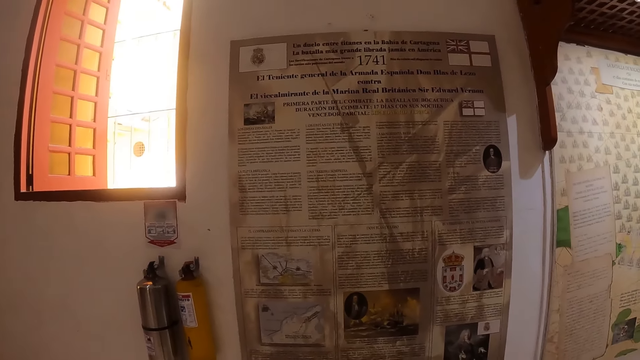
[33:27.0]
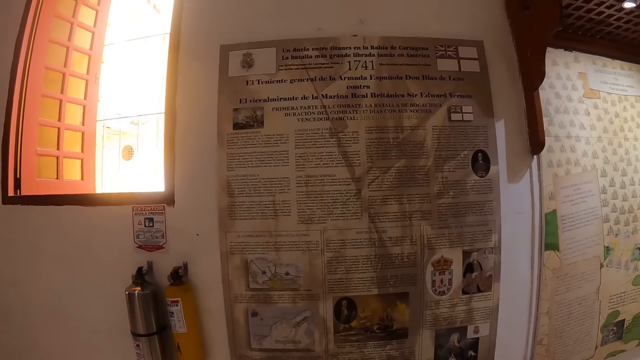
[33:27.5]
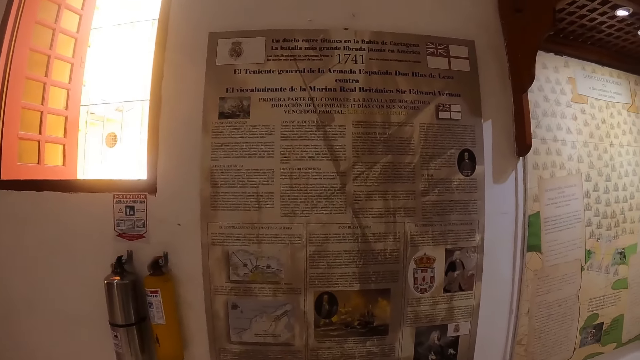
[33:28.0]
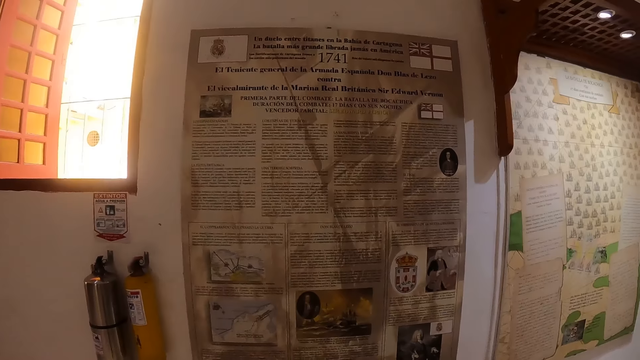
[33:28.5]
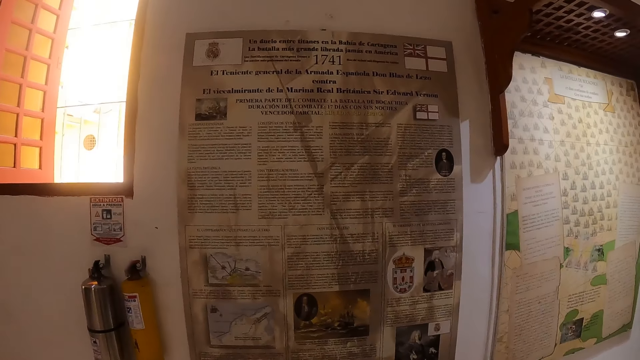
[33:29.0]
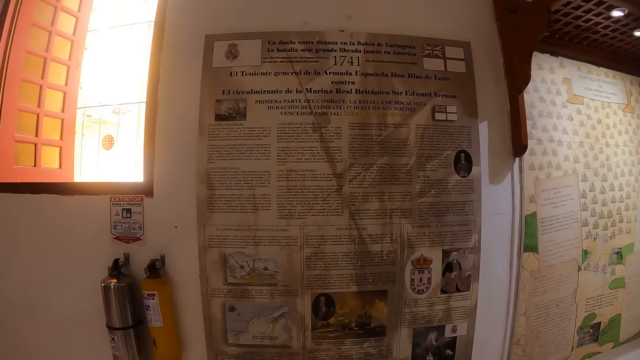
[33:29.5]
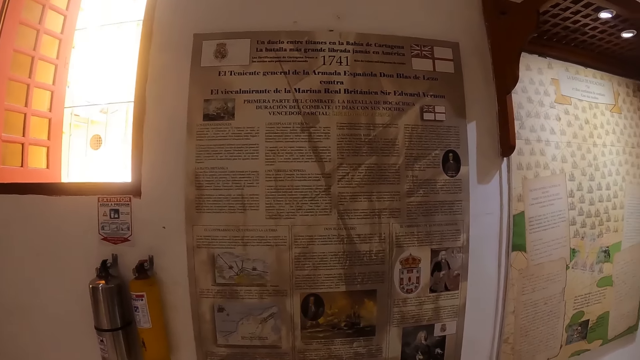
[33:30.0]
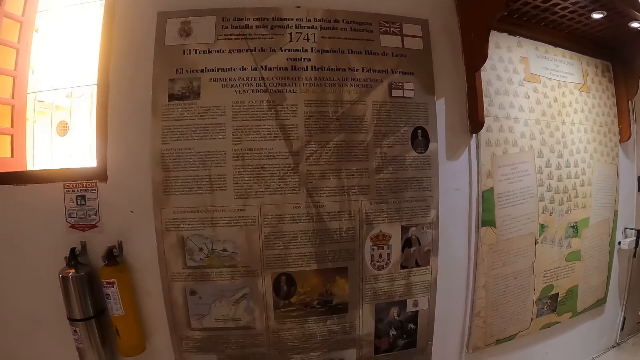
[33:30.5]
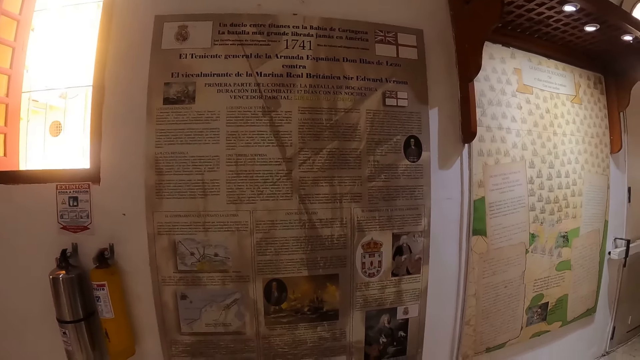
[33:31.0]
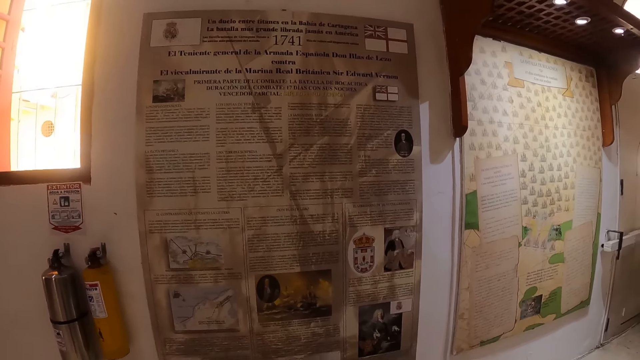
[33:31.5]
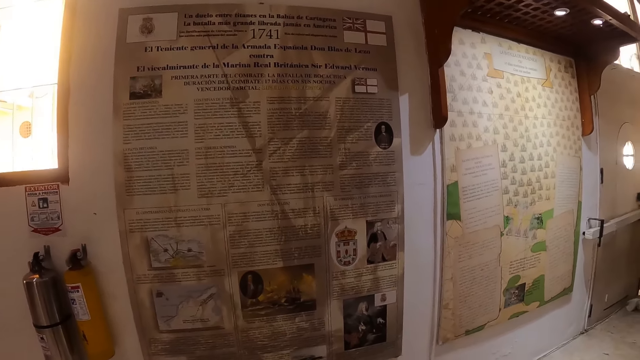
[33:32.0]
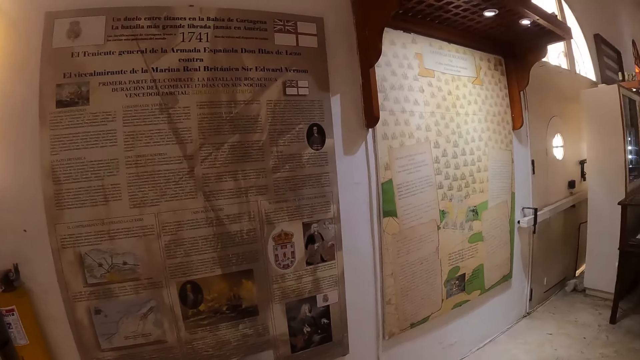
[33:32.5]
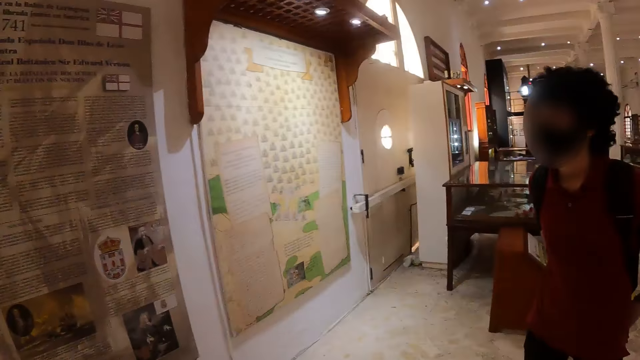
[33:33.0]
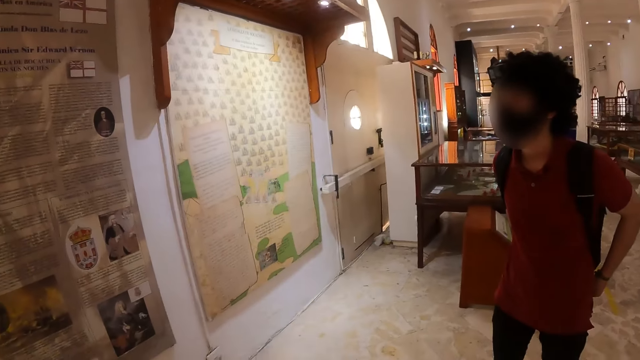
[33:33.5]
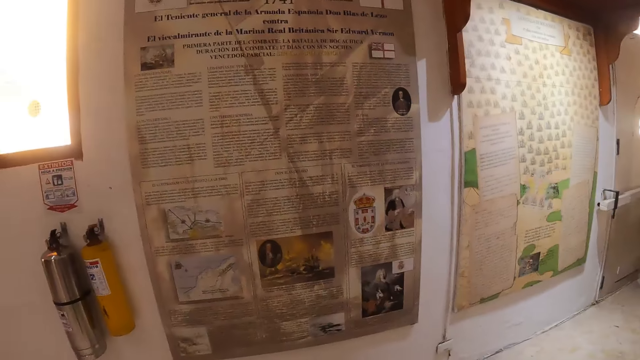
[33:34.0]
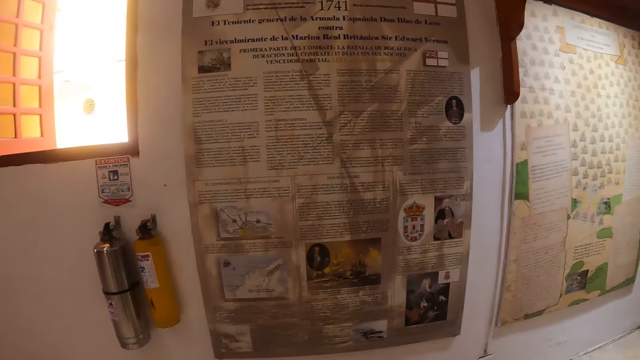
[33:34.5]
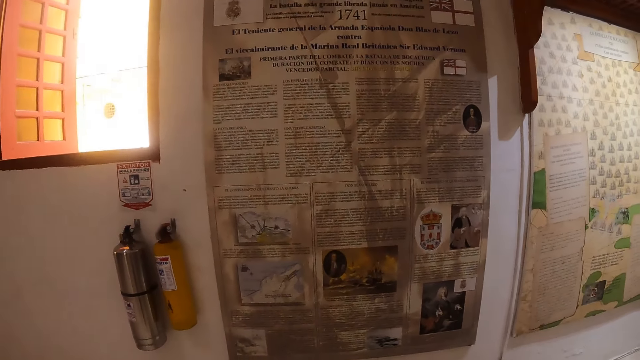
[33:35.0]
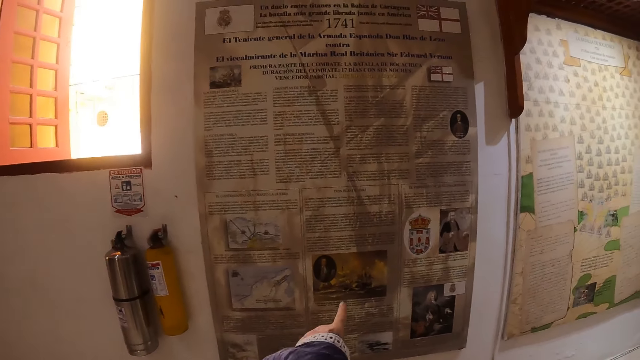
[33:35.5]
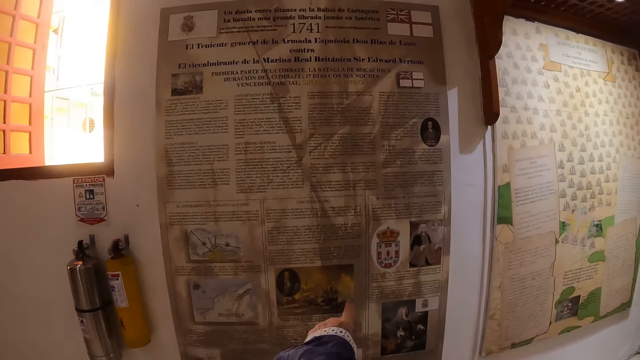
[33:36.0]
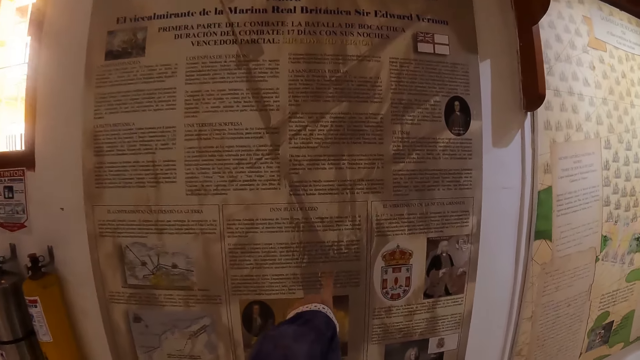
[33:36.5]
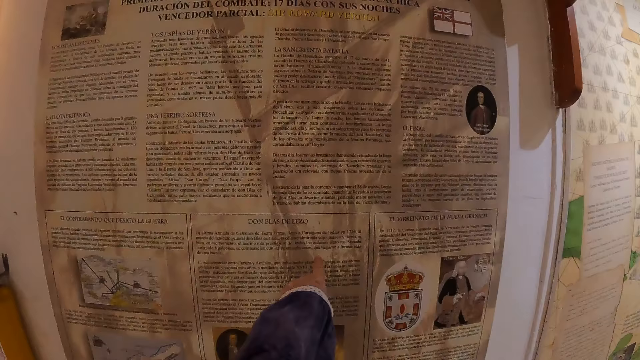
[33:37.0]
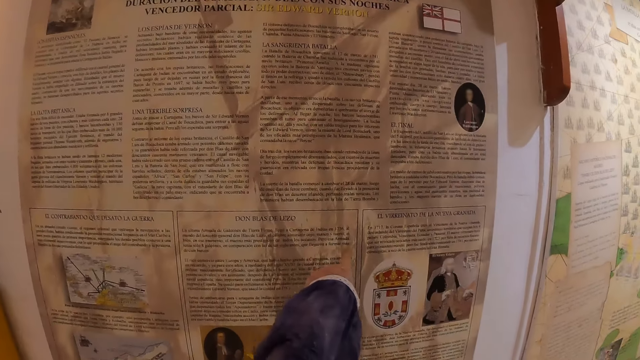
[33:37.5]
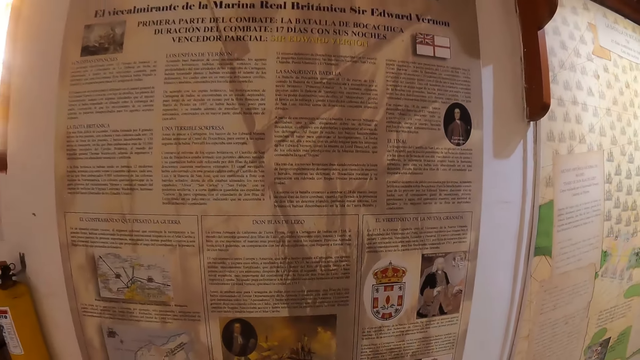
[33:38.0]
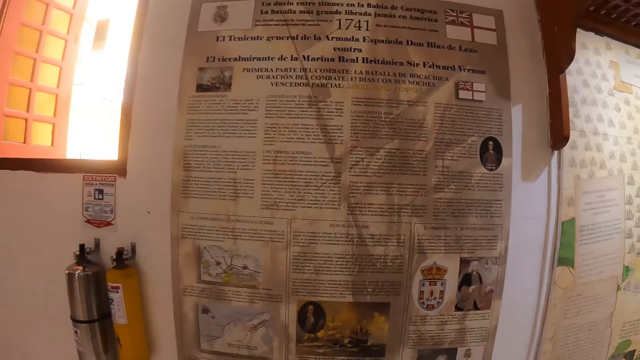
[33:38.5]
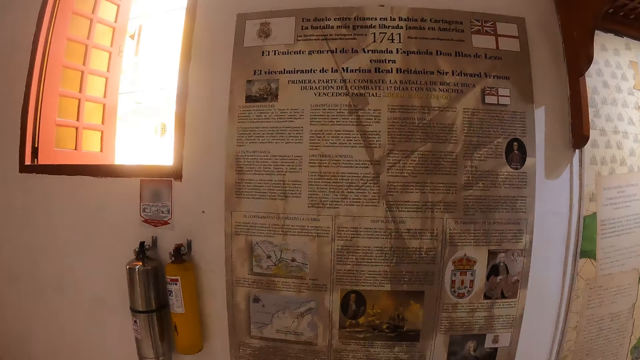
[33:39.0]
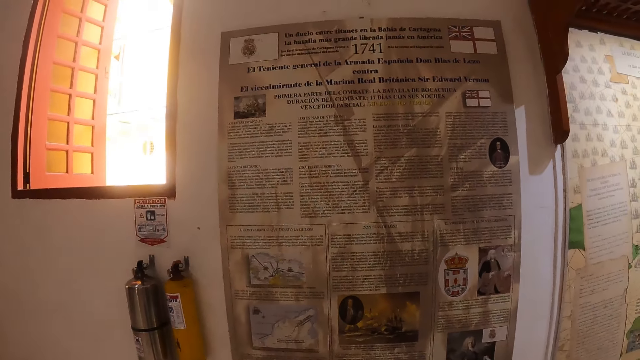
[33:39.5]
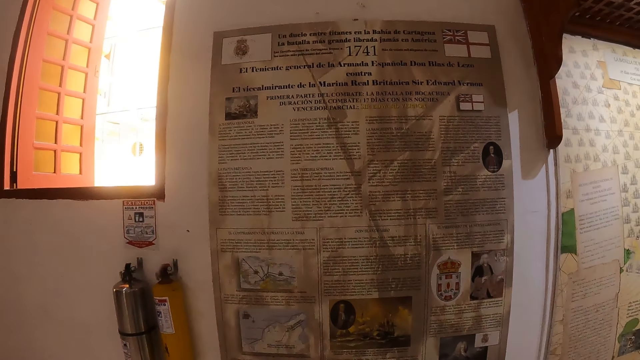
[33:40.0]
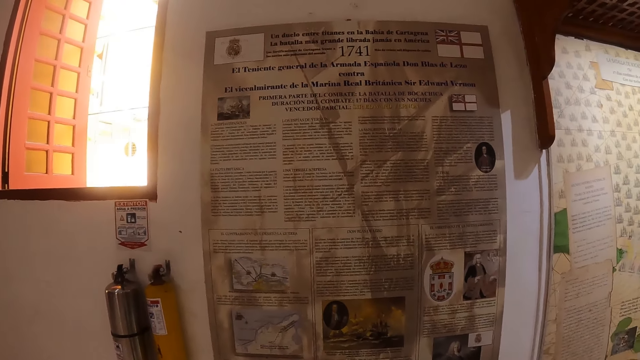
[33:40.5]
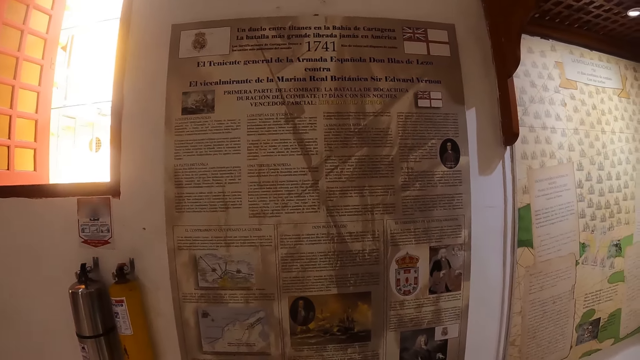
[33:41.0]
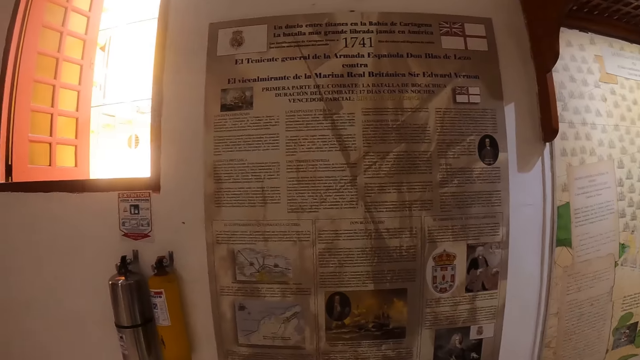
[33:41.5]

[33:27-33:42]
The camera wearer looks at the article on the wall. A man looks at the magazine on the wall. The camera wearer points at the magazine on the wall. They look at the article on the wall.

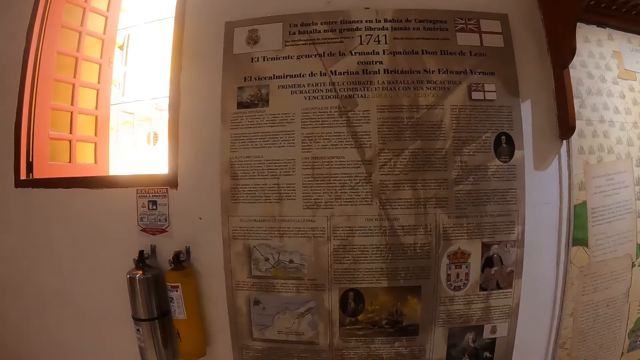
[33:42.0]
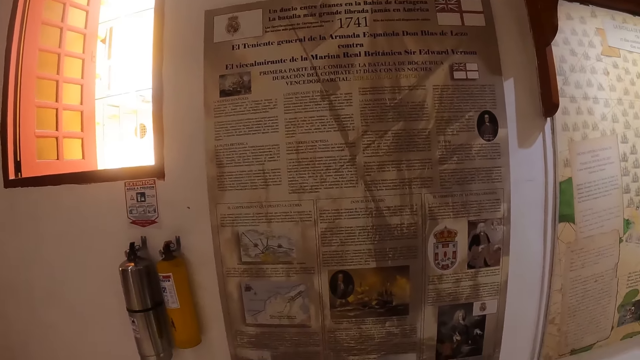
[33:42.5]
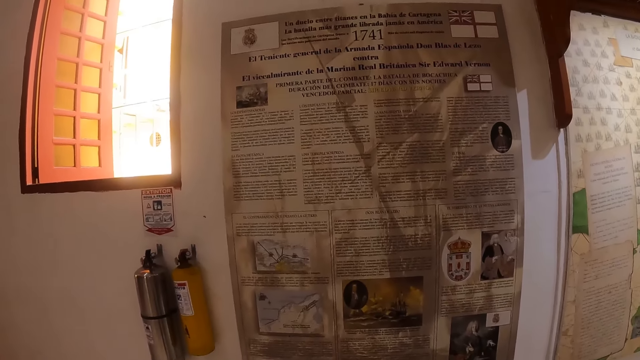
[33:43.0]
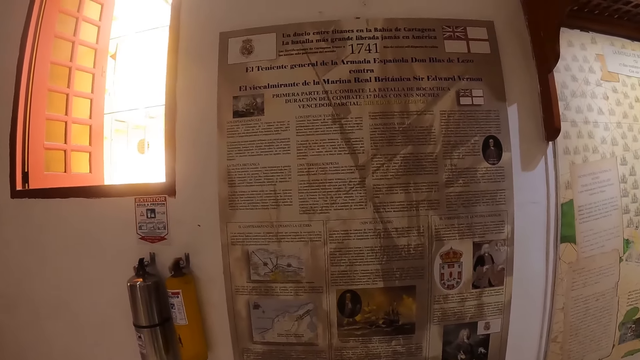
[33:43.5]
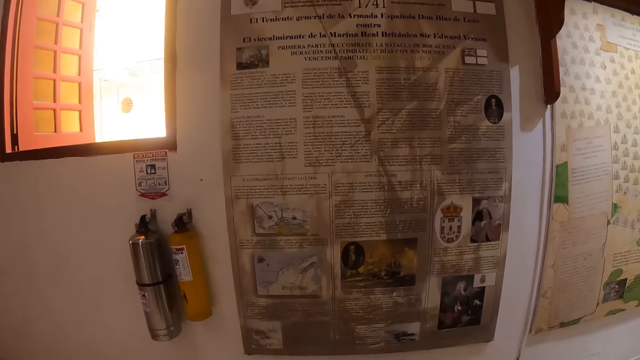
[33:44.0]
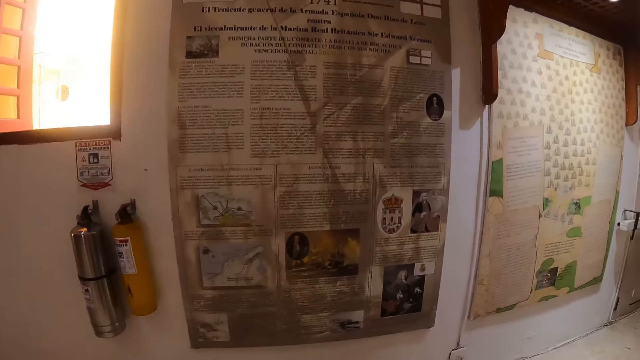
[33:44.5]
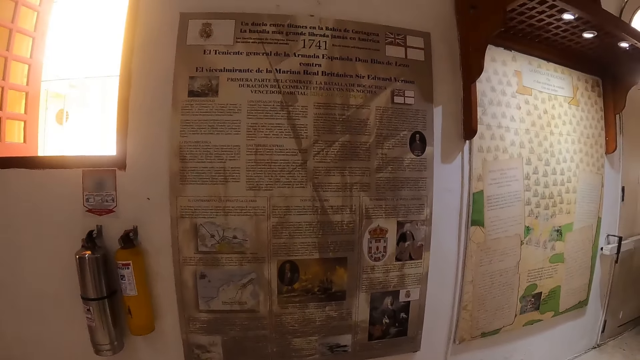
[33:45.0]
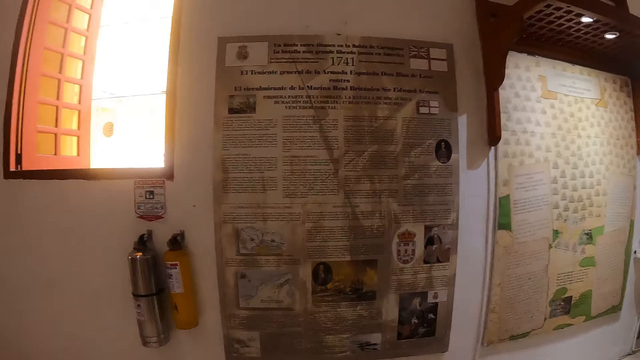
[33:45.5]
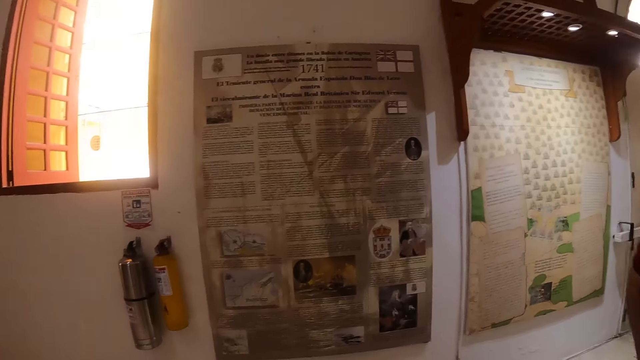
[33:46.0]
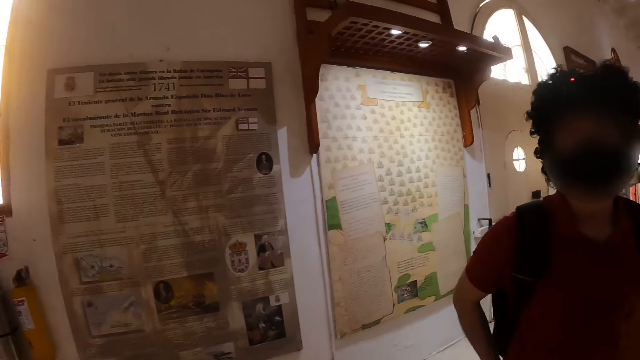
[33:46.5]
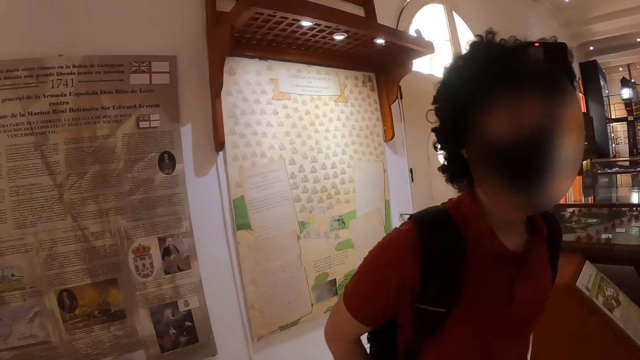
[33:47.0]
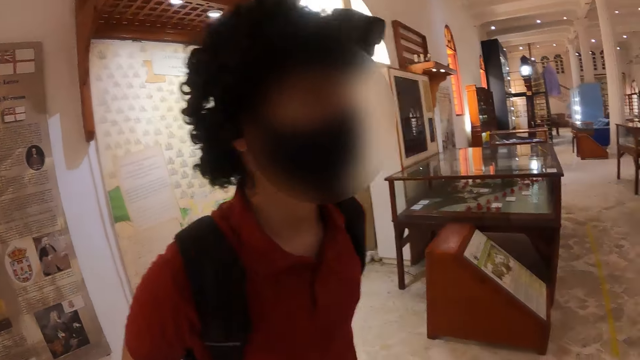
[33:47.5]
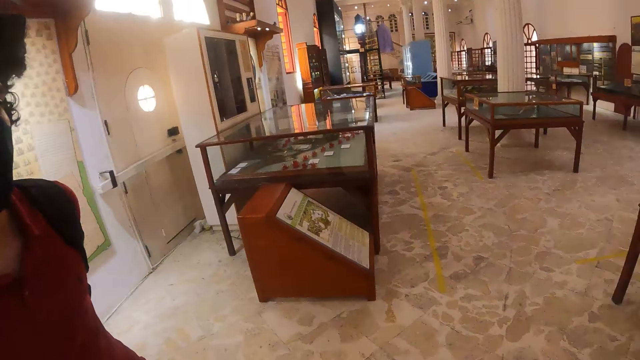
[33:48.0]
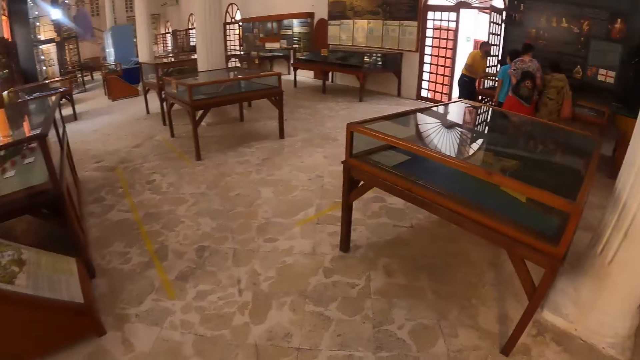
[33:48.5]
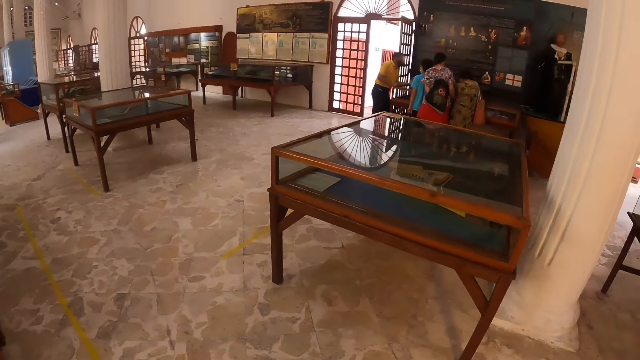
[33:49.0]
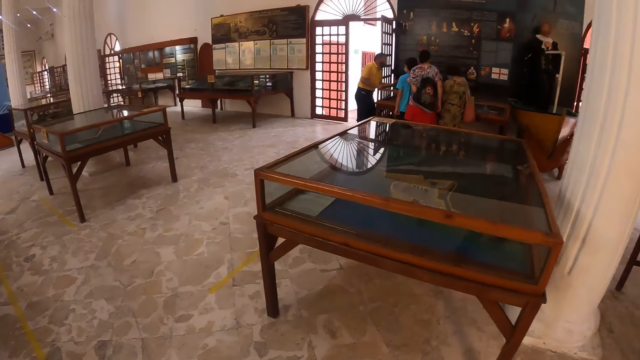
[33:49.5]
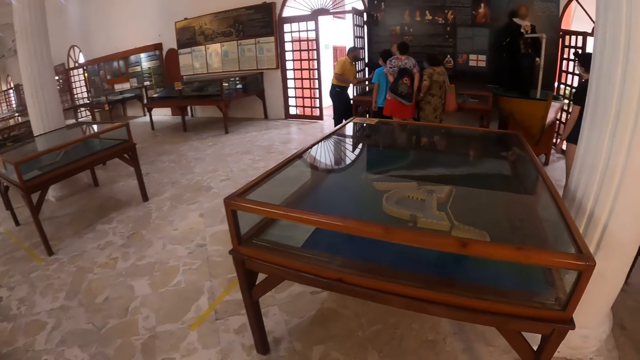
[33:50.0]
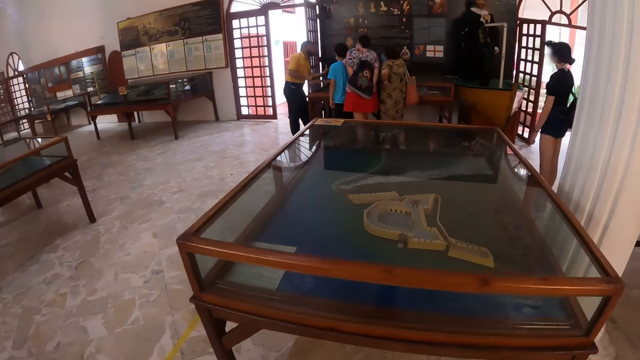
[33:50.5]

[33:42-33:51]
The camera wearer walks around.
